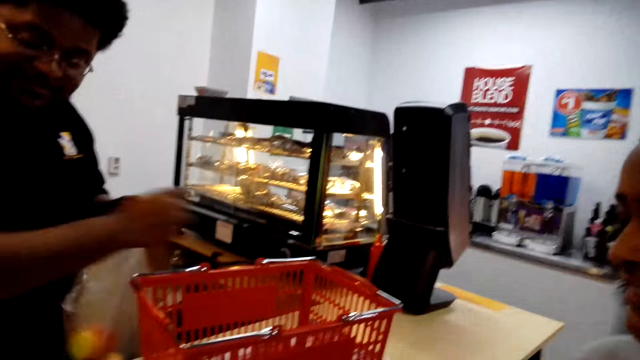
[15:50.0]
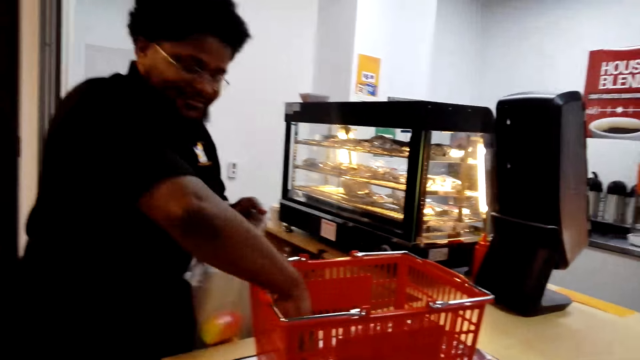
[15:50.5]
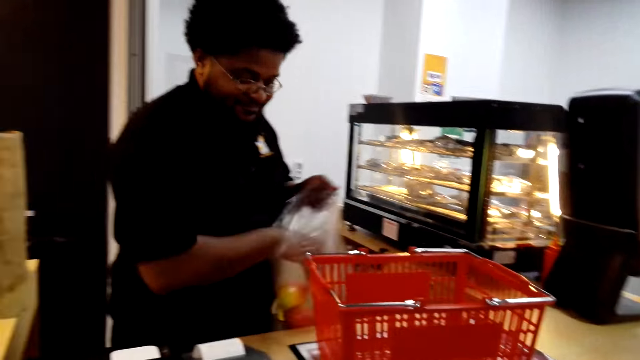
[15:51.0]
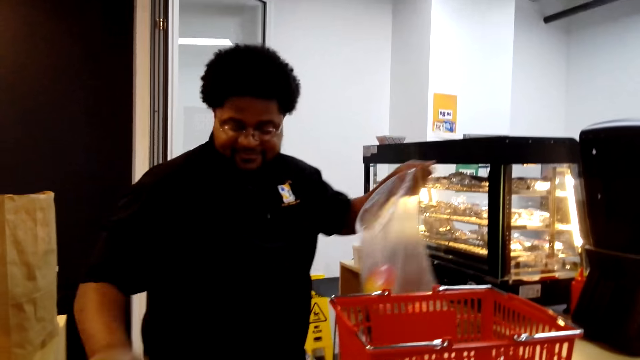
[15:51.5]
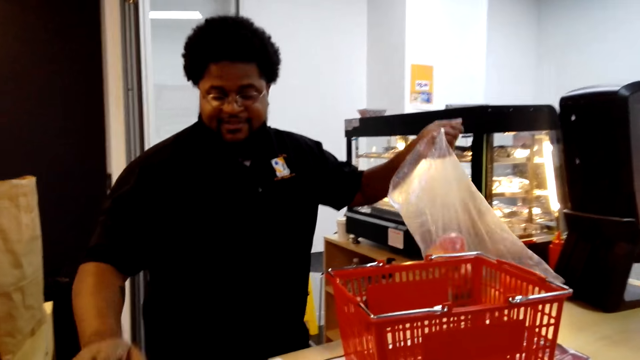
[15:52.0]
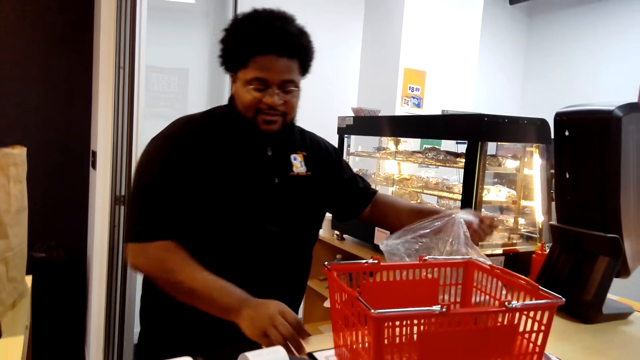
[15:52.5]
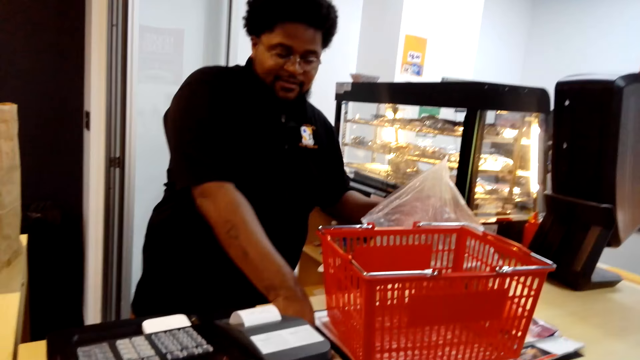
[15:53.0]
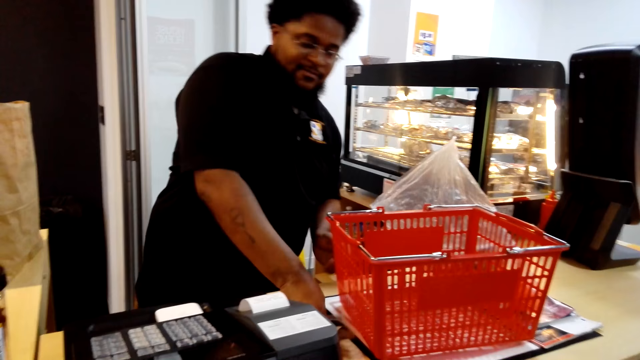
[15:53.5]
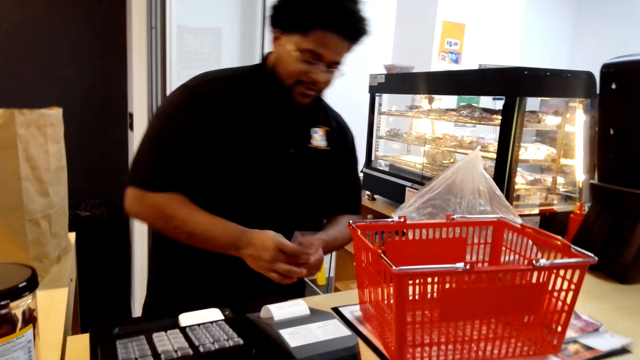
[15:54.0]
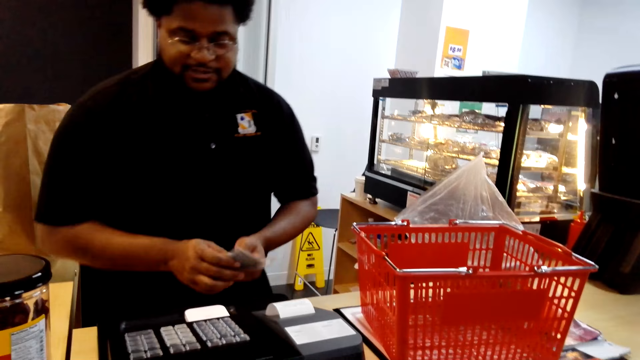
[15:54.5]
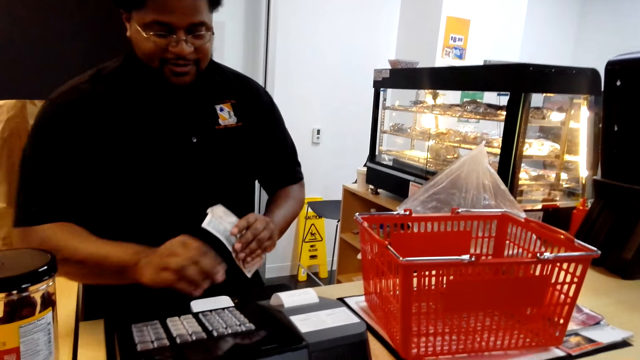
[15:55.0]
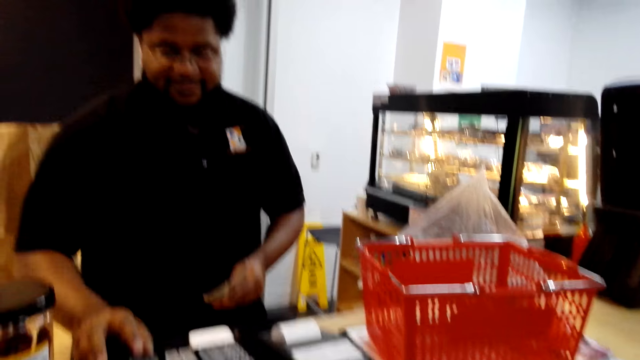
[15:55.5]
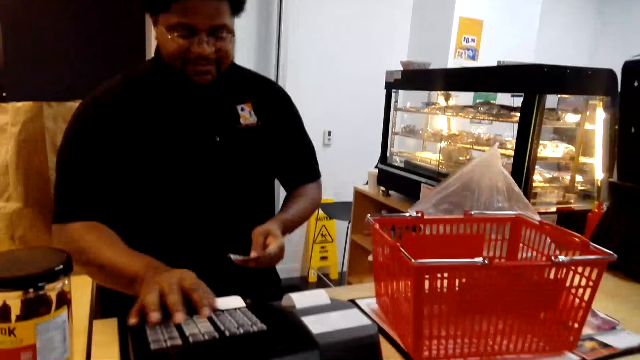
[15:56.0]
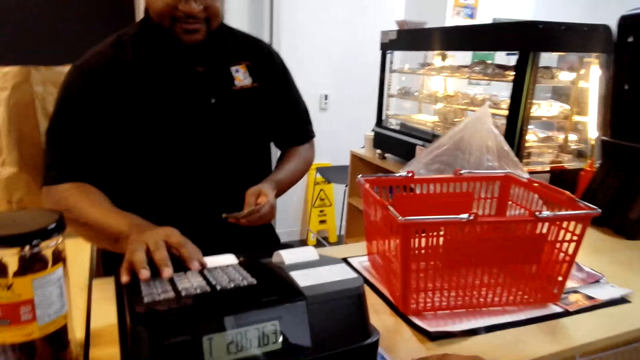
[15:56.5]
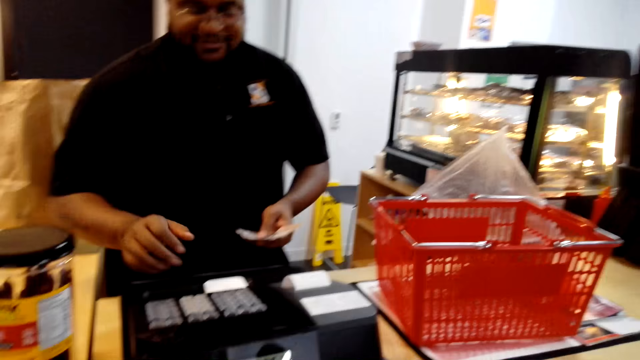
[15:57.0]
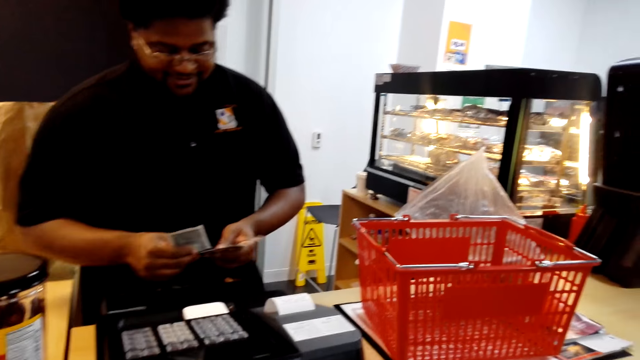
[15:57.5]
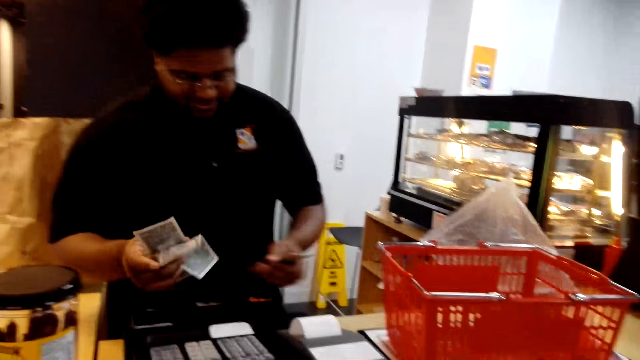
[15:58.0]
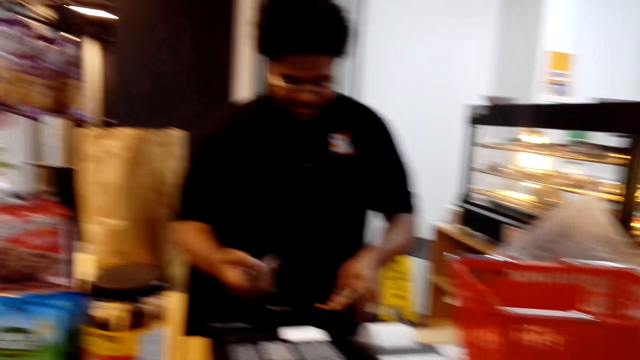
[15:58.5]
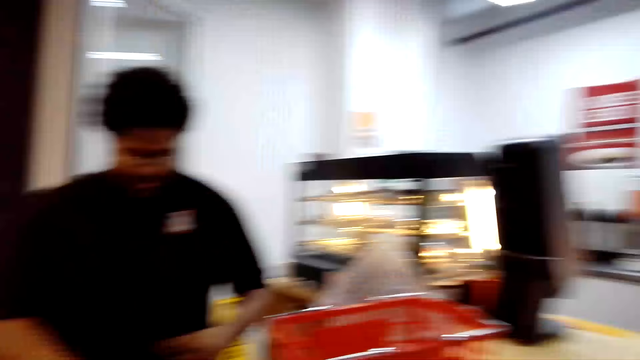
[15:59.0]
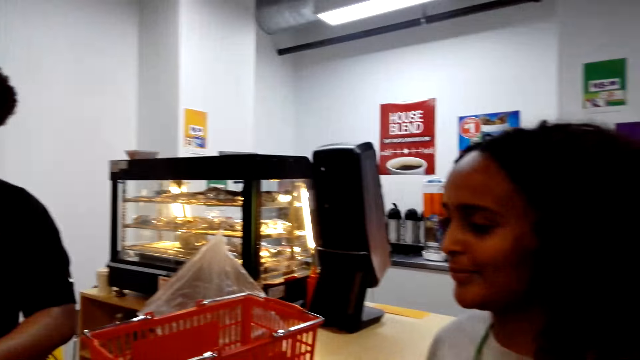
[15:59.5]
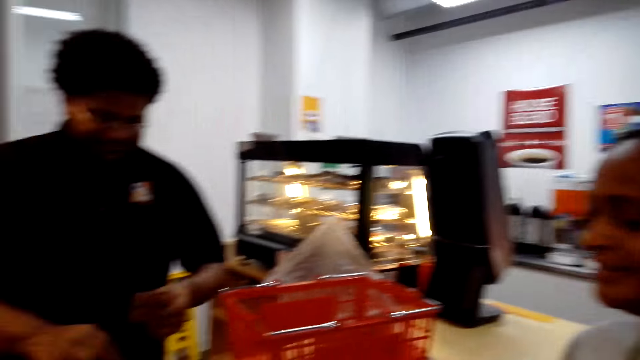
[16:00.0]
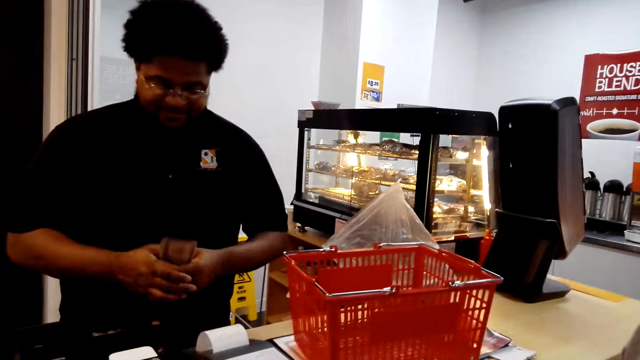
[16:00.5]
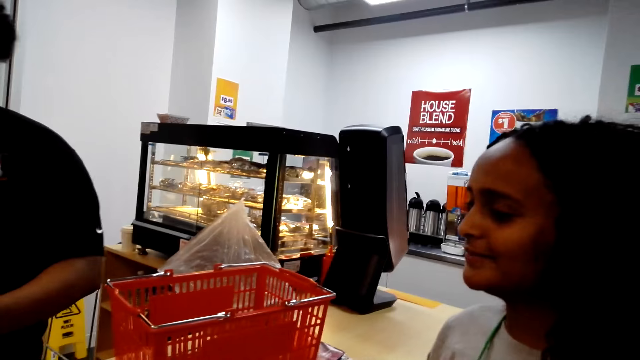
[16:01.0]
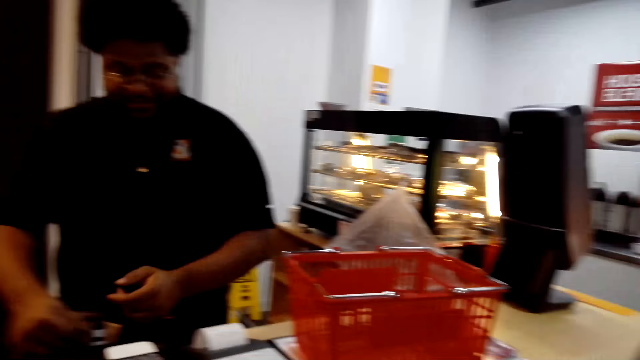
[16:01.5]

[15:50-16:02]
A cashier puts the fruit in the polythene bag. The cashier picks a fruit from the shopping basket and puts the fruit in the polythene bag. The cashier dials a cash register, places down a paper and picks money from the counter. The cashier dials the cash register. The cashier counts the money and puts the money in the cash register. The camera wearer interacts with a person.

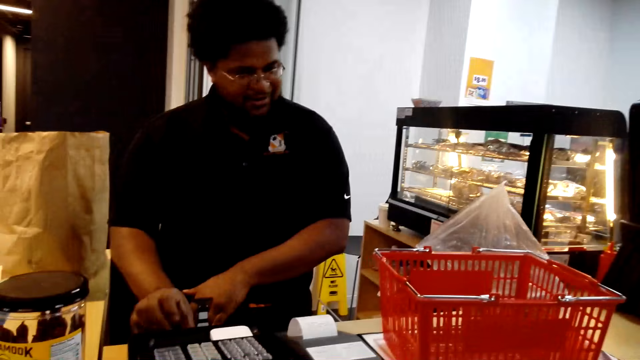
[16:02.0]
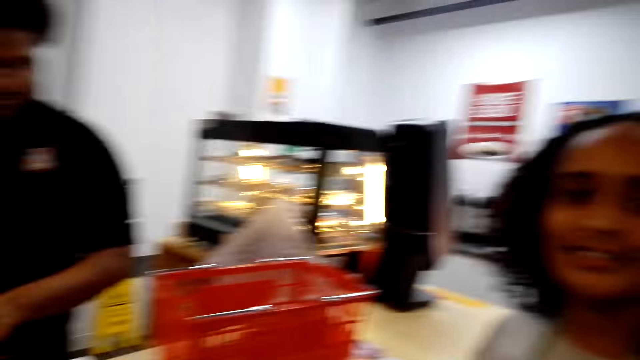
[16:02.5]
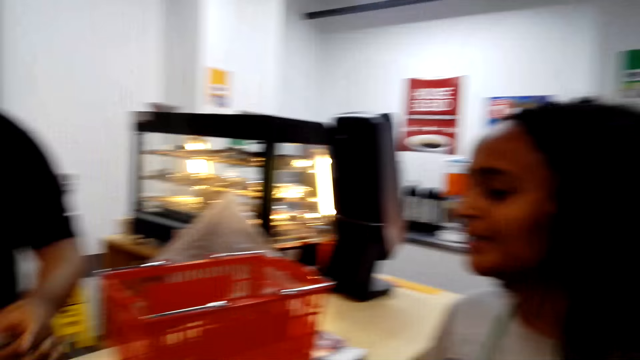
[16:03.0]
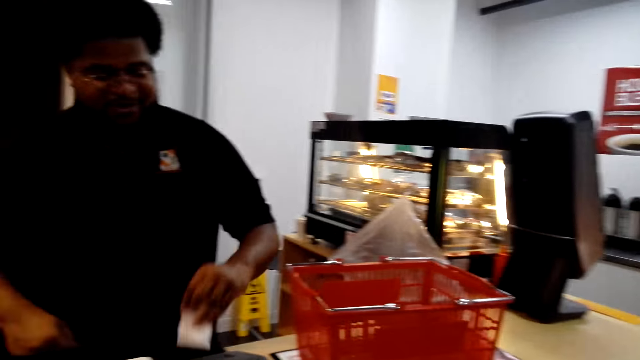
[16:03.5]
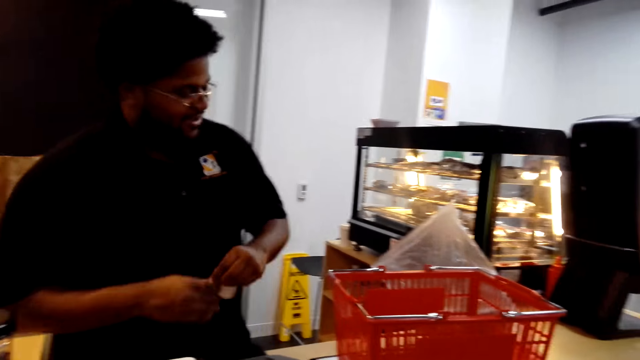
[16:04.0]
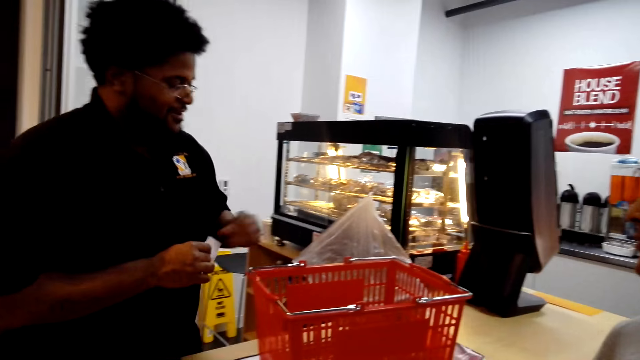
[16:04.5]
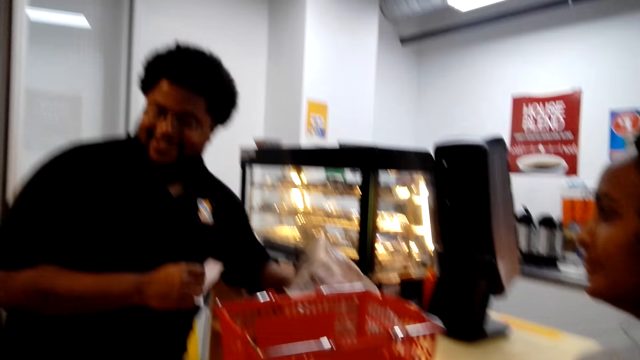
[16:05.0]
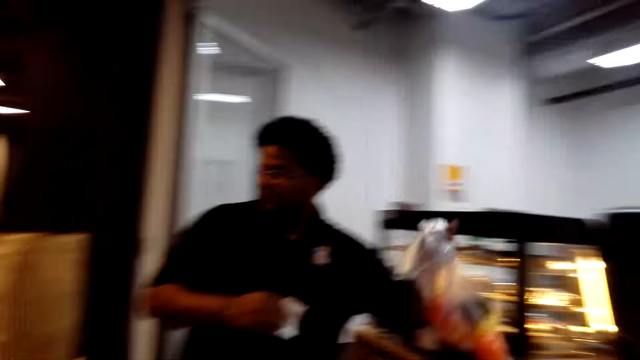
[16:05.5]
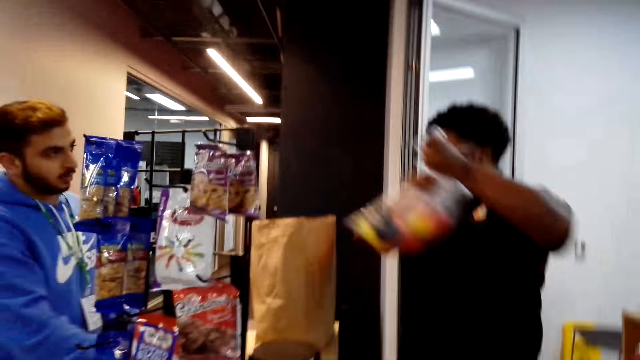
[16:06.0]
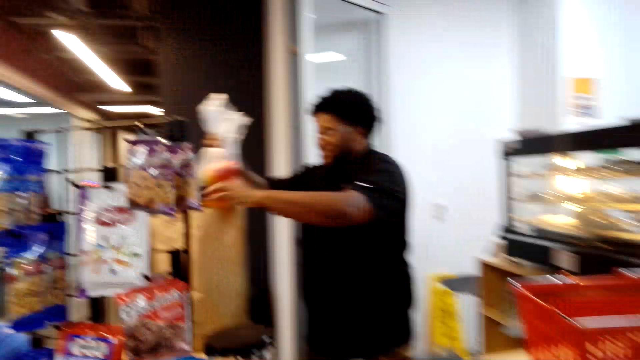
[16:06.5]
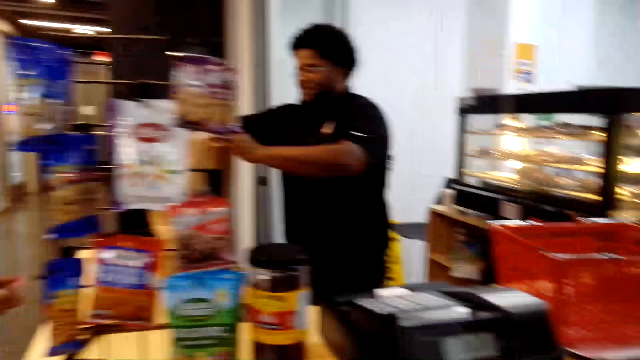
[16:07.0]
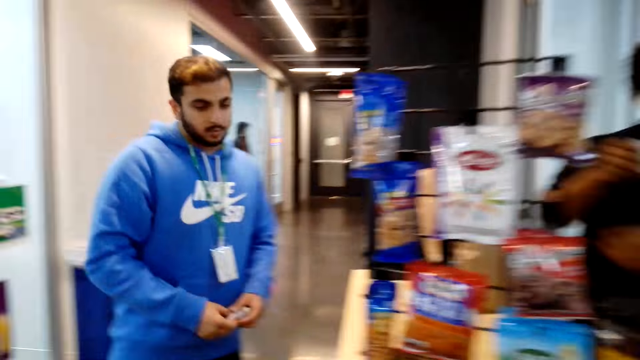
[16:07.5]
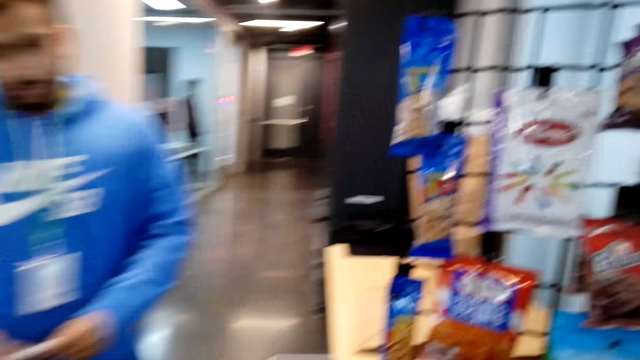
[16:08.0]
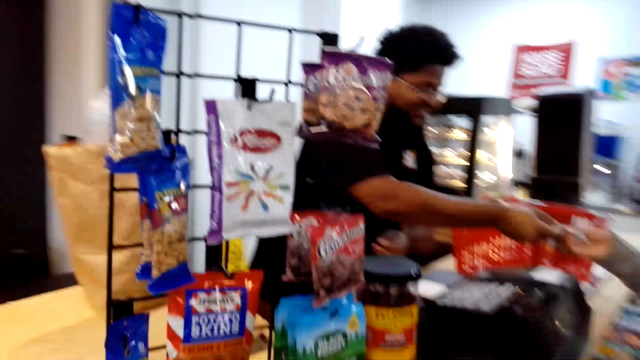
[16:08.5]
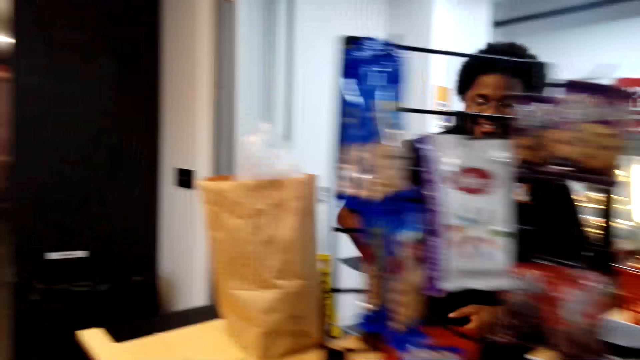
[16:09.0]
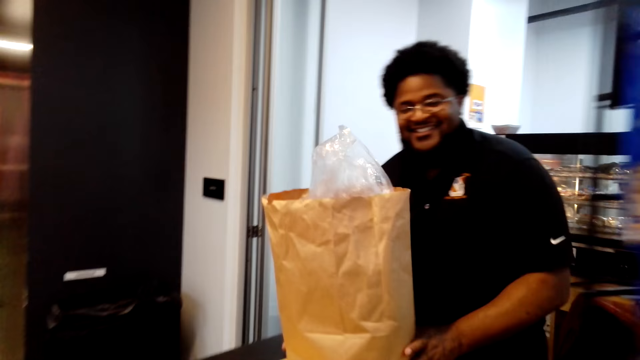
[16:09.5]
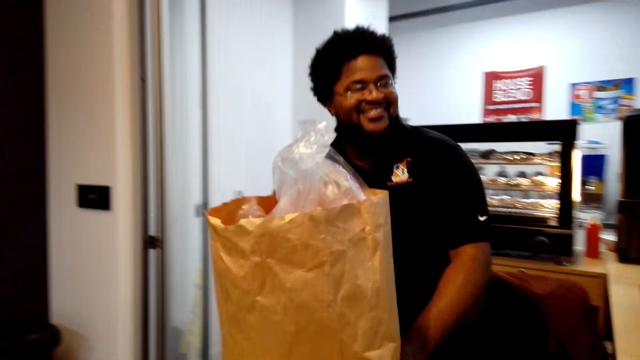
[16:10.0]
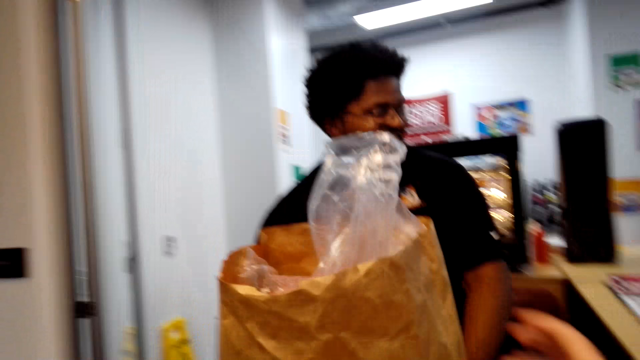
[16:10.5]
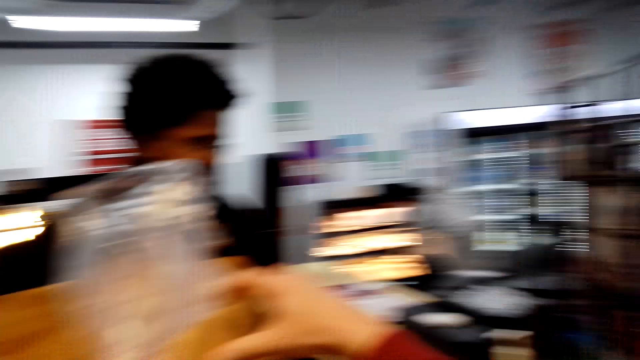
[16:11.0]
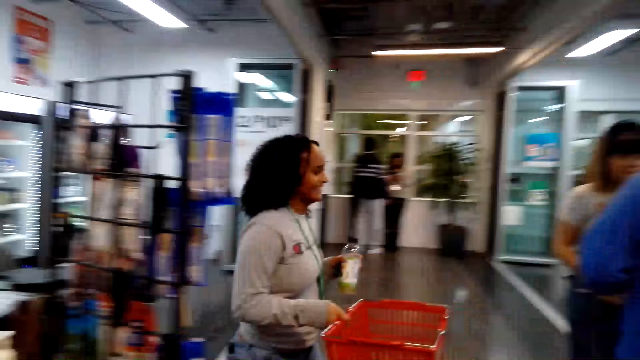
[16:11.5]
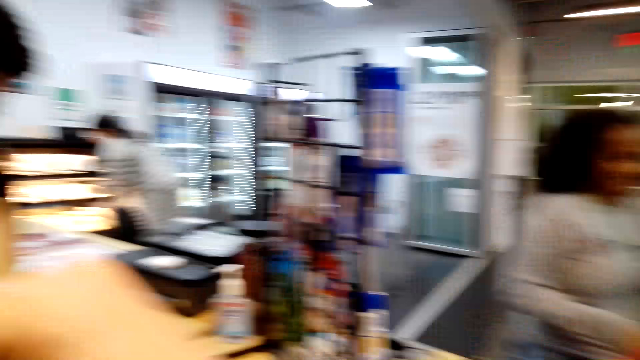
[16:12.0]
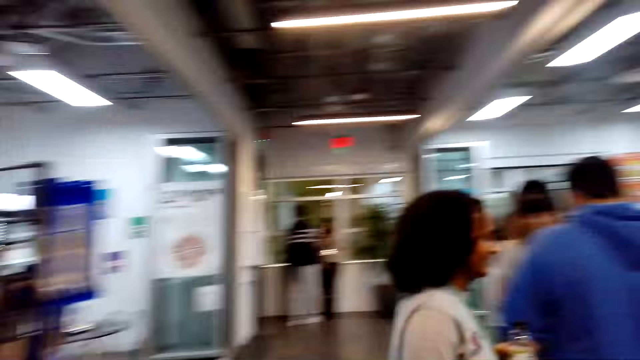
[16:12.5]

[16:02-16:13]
The cashier dials a cash register. The camera wearer interacts with a person. The cashier picks a receipt, operates a machine, exchanges the receipt on the other hand, picks the polythene bag or package from the counter and puts the polythene bag in the shopping bag. The camera wearer looks around. They walk around the counter. The cashier gives a woman the receipt. The camera wearer picks up the package. They look around. They carry the shopping bag from the counter.
